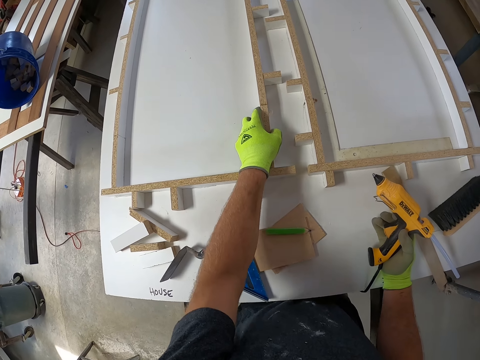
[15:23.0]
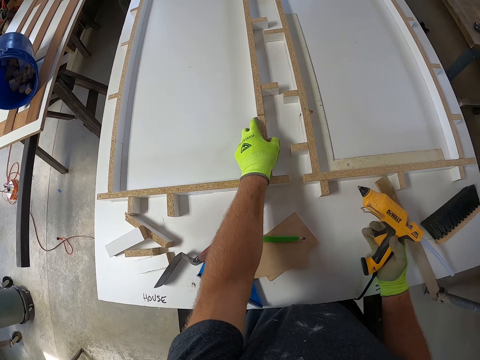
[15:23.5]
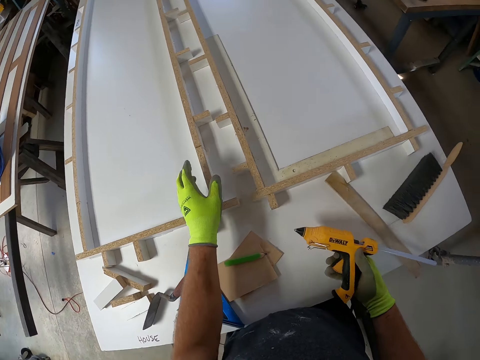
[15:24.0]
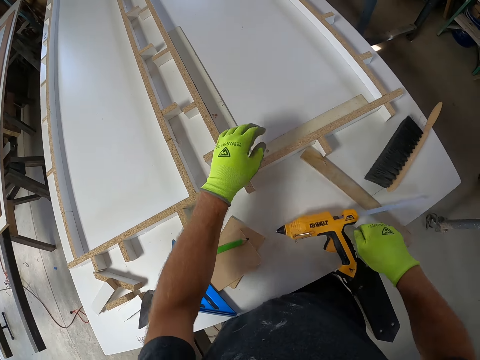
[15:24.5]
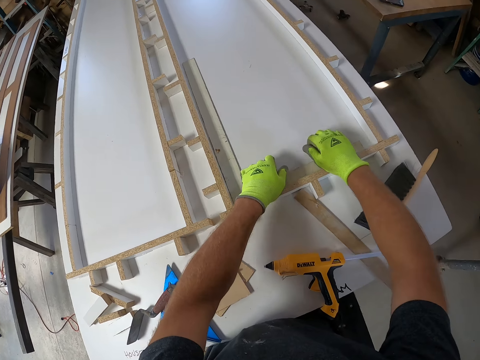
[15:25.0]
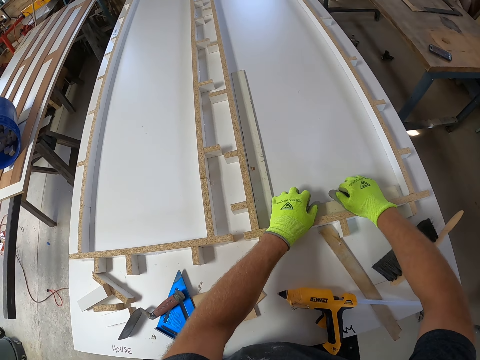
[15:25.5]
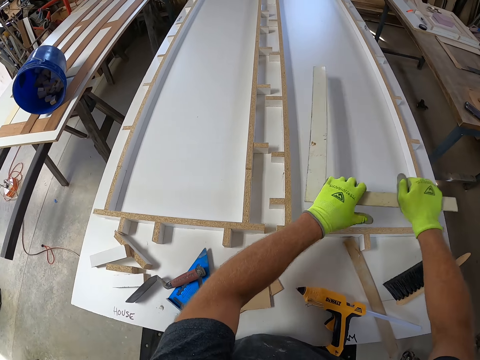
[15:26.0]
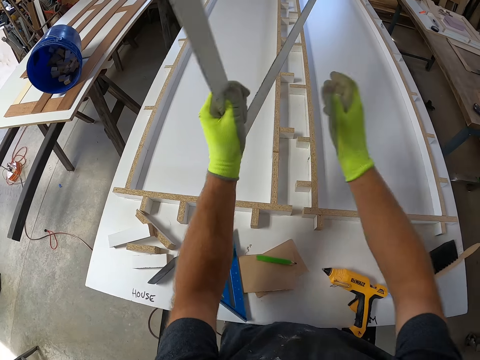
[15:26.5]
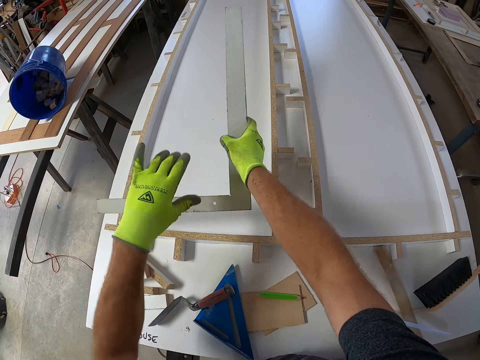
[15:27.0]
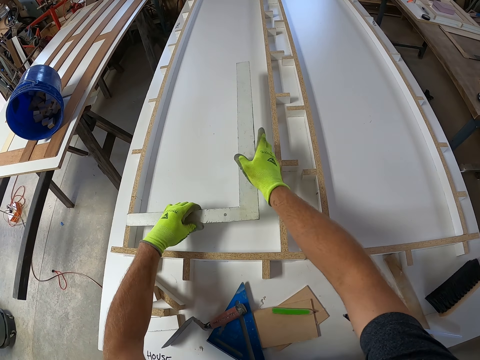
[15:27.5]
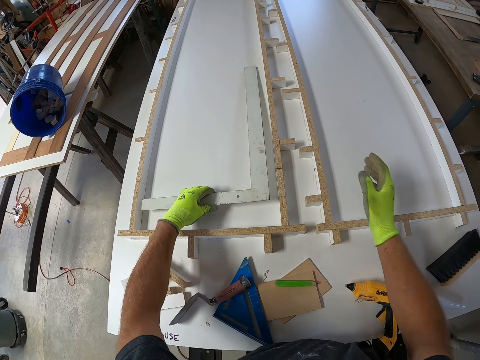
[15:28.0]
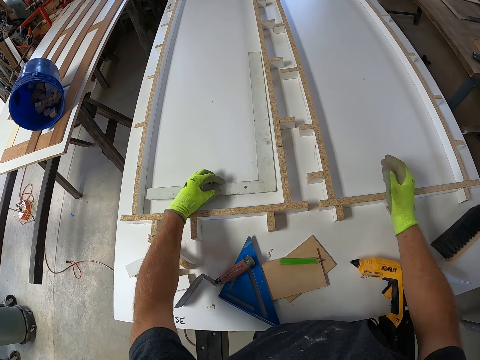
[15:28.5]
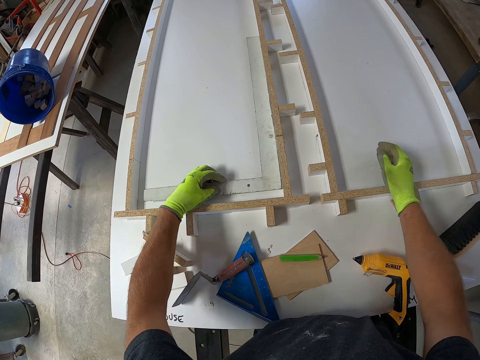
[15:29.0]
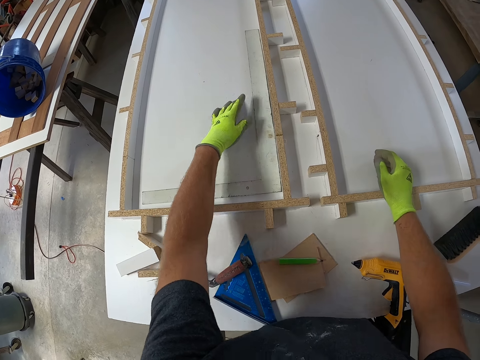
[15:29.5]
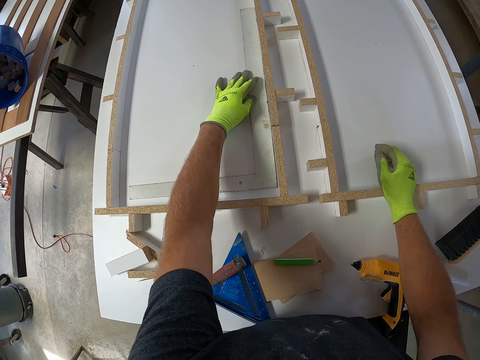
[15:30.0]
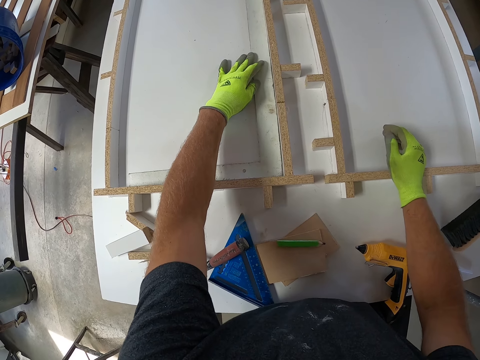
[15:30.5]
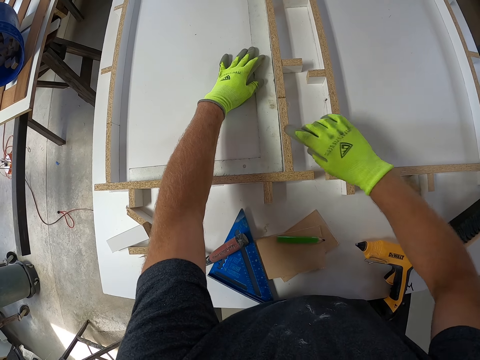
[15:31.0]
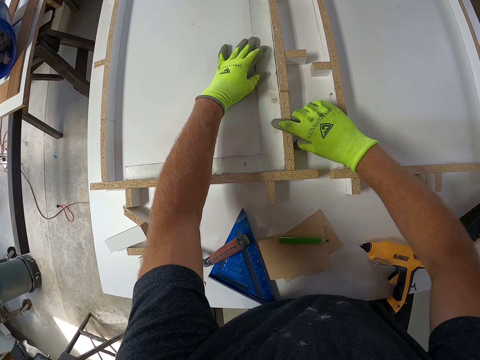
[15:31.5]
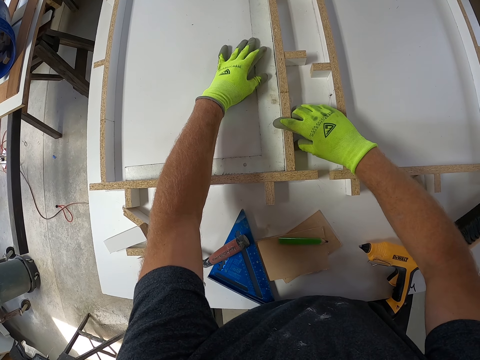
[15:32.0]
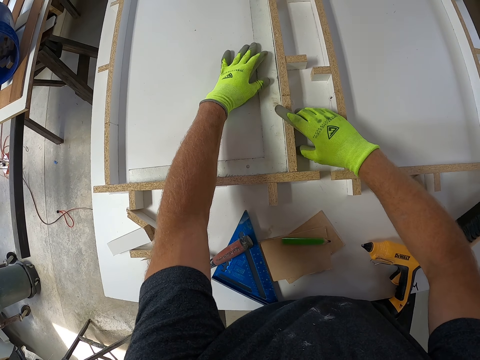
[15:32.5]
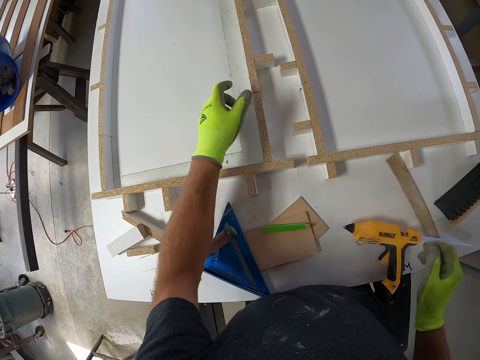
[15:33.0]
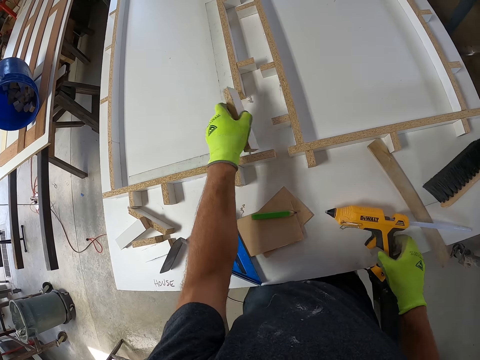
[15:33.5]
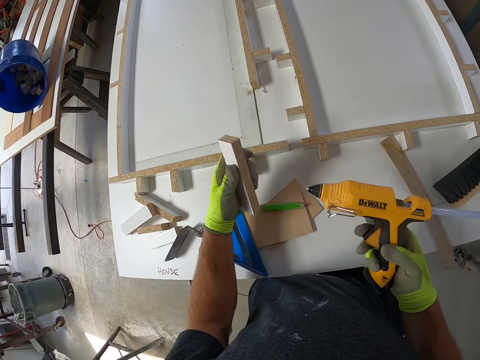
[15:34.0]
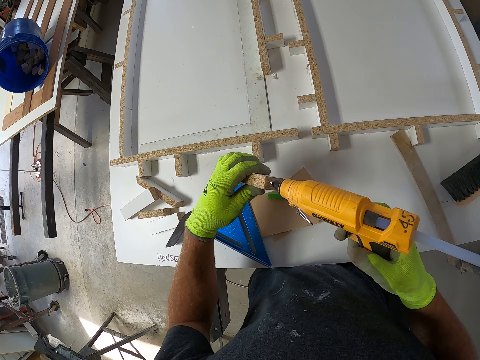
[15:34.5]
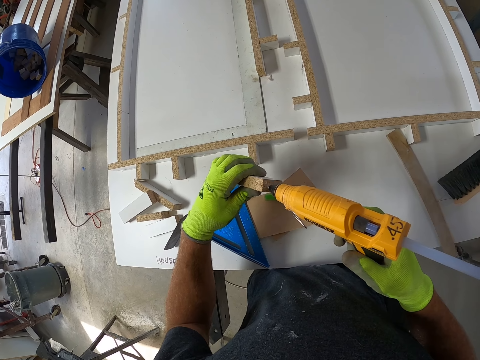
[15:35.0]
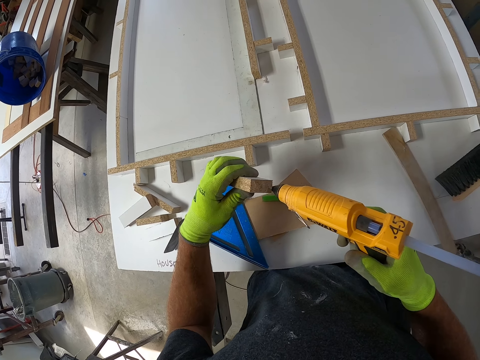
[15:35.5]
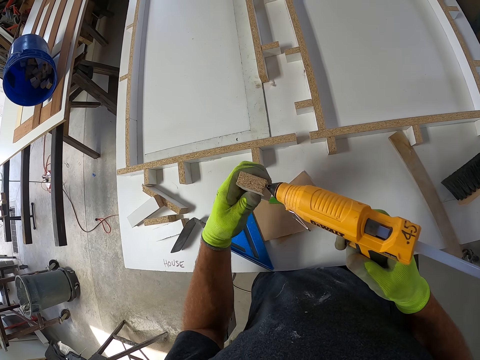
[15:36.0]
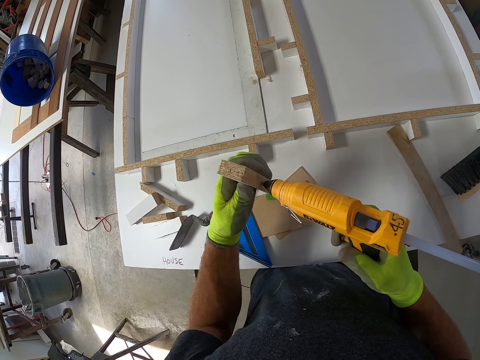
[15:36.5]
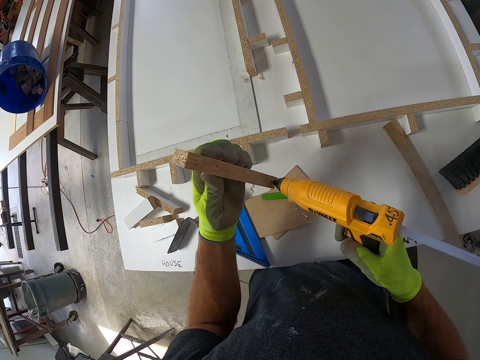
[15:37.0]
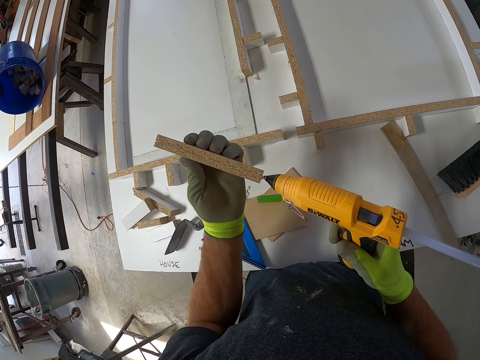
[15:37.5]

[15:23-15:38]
The camera wearer touches the wood on the board. They put down a glue gun on a table and pick up a piece of wood from the table. They take the L-square from the board and drop the L-square on the board. They align the piece of wood on a wood model on the table. They measure the board with the L-square. They remove a piece of wood from the board. They pick up the hot glue gun from the board. They apply glue to the wood with the hot glue gun.

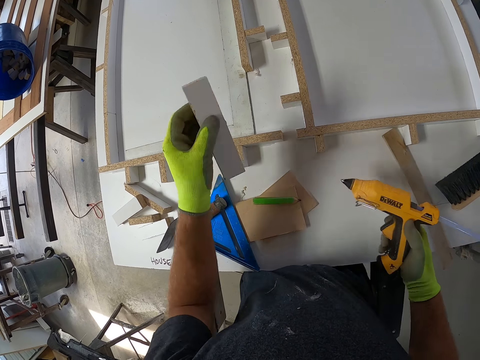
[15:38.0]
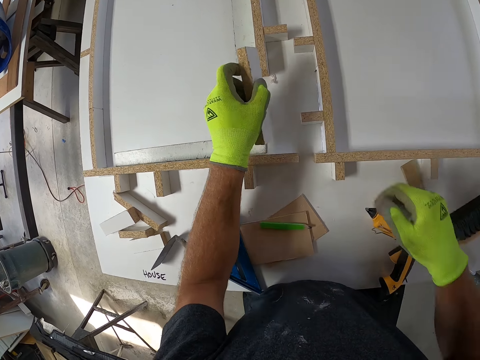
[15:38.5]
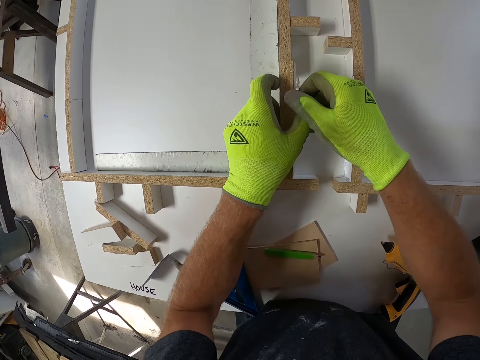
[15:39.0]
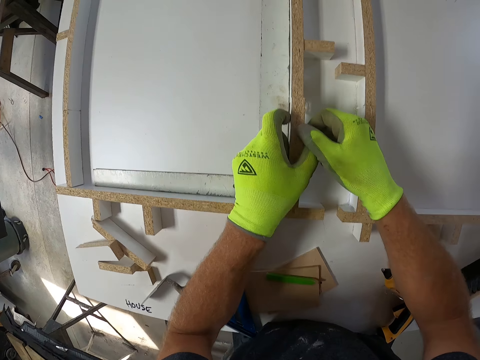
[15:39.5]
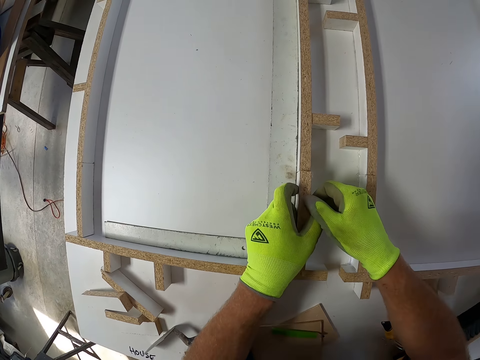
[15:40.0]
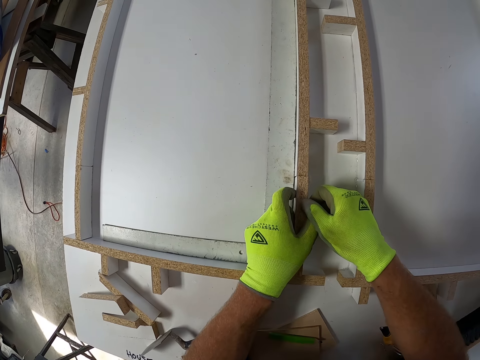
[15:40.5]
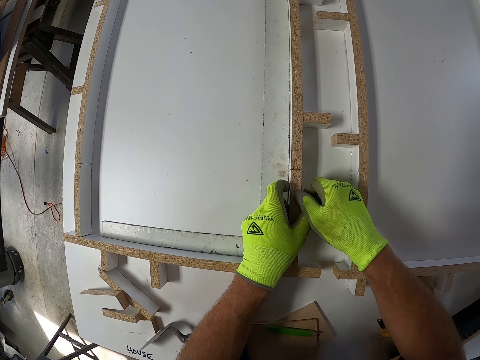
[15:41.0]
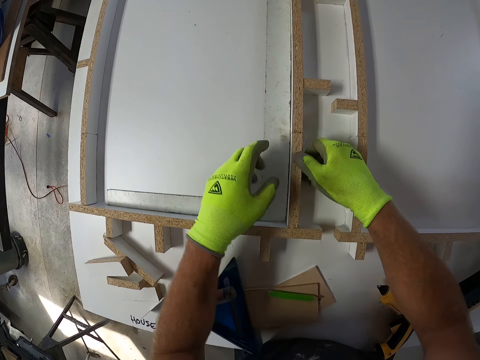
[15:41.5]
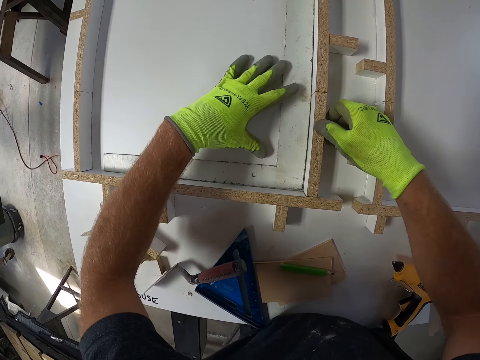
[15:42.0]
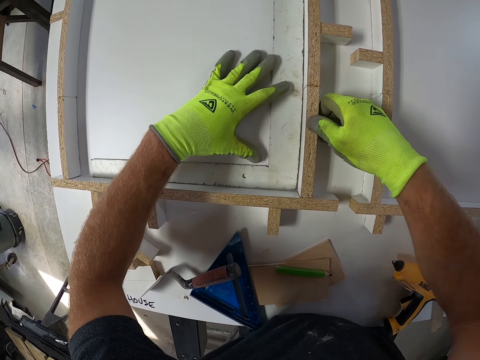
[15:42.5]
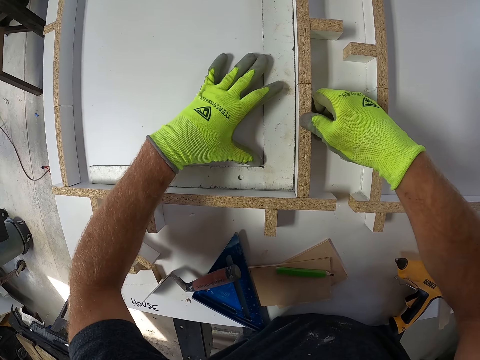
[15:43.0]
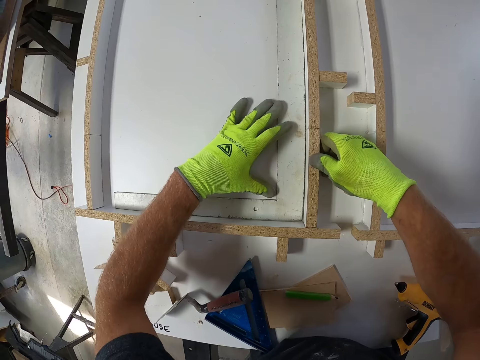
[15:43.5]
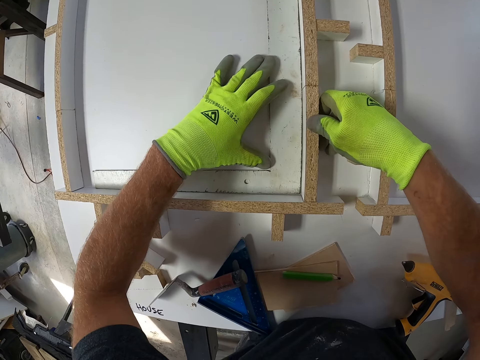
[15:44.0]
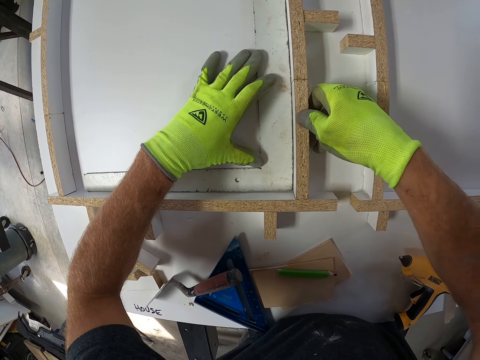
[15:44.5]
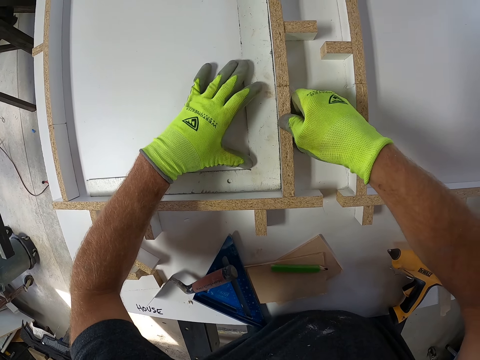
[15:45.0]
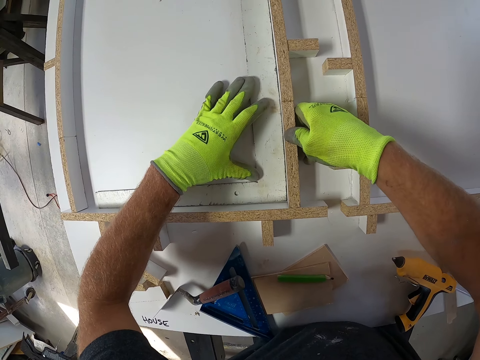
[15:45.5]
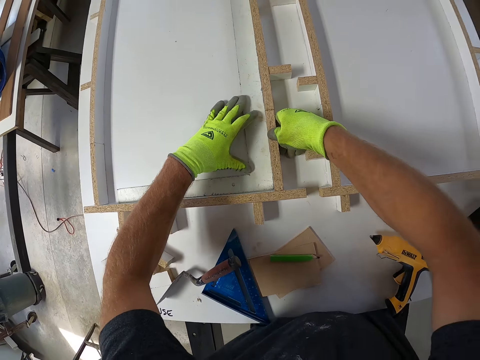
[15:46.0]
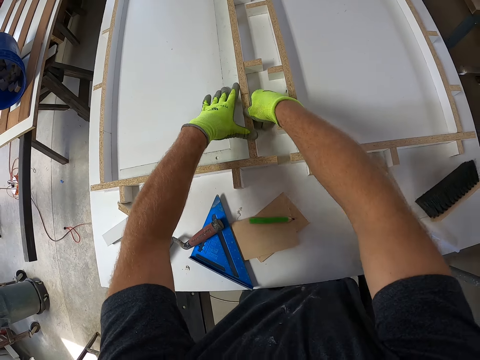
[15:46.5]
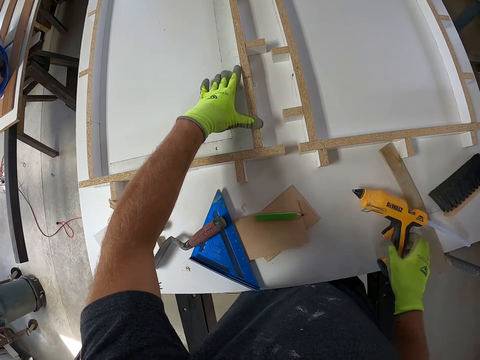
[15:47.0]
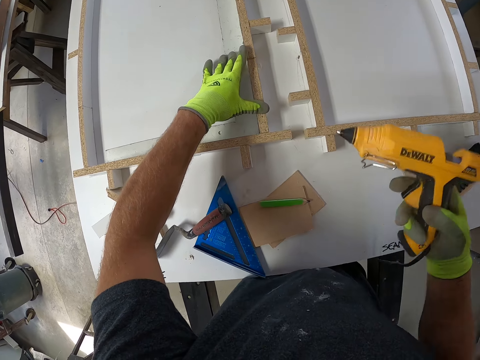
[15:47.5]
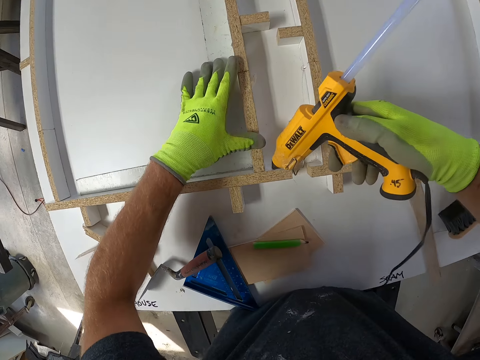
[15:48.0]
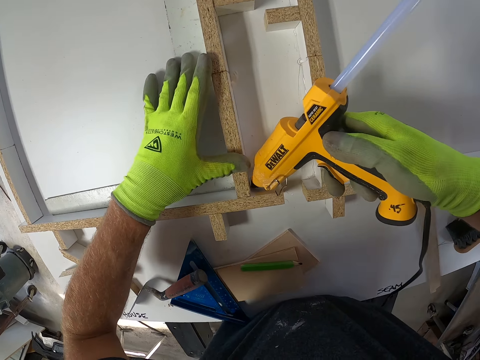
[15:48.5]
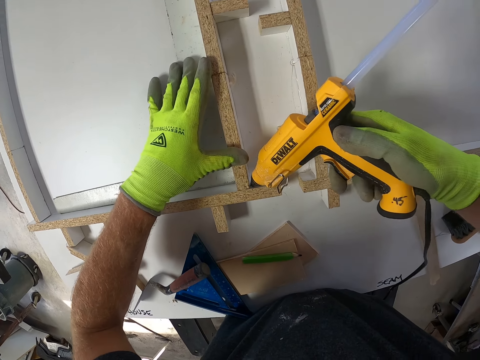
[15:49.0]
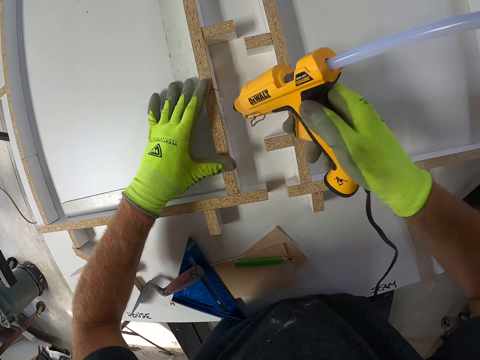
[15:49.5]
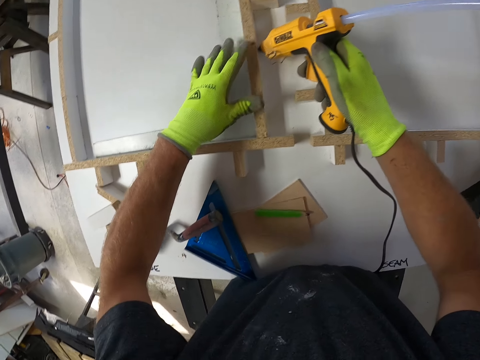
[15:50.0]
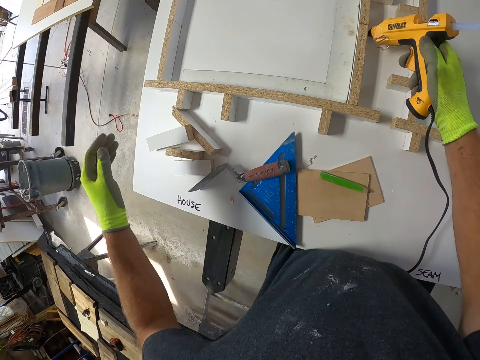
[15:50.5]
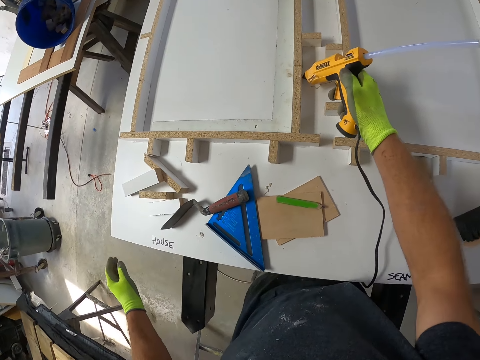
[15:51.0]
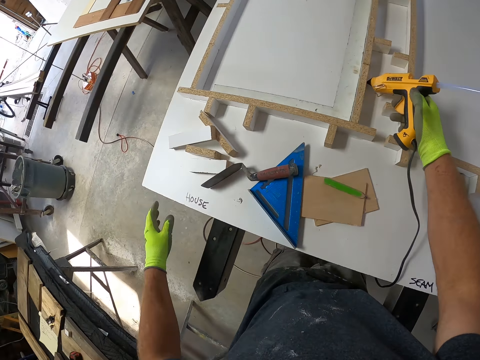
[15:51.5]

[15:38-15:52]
The camera wearer drops the hot glue gun on the board. They align a piece of wood on a wood model. They fix the wood to the board. They measure the board with the L-square. They pick up the hot glue gun from the board. They apply glue to the board with the hot glue gun.
